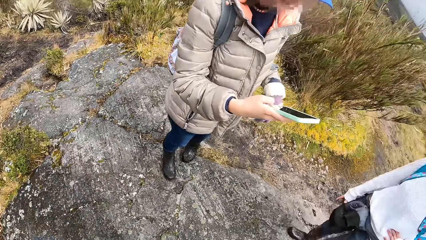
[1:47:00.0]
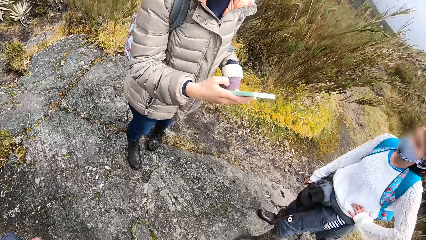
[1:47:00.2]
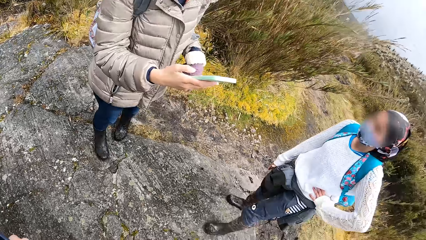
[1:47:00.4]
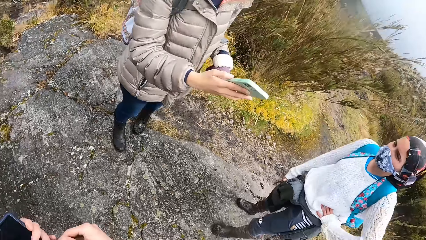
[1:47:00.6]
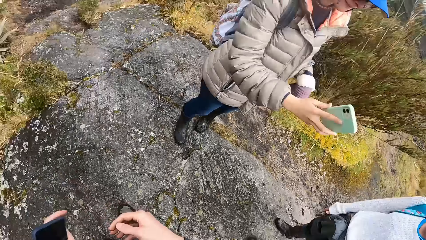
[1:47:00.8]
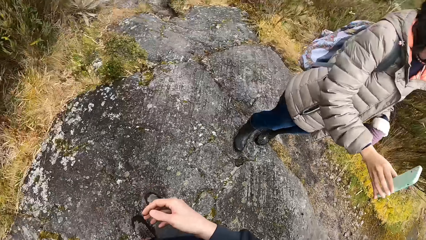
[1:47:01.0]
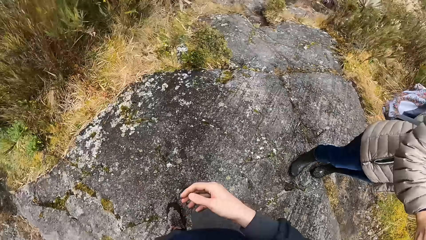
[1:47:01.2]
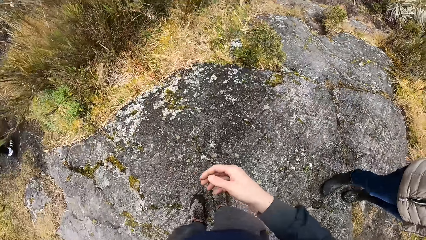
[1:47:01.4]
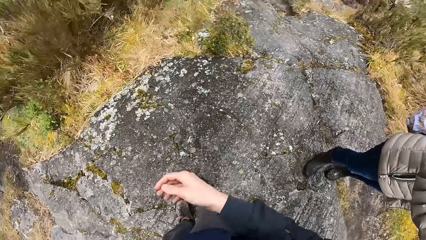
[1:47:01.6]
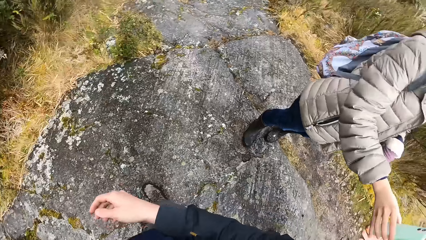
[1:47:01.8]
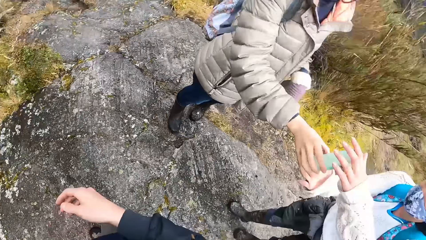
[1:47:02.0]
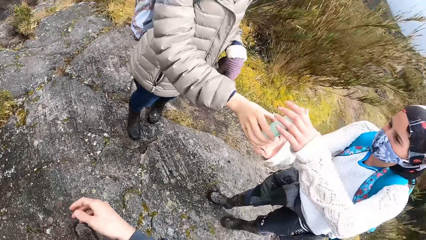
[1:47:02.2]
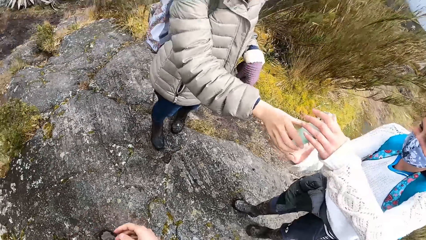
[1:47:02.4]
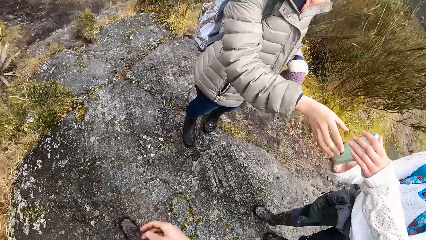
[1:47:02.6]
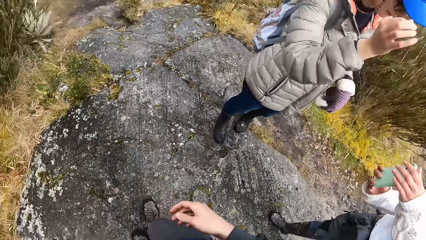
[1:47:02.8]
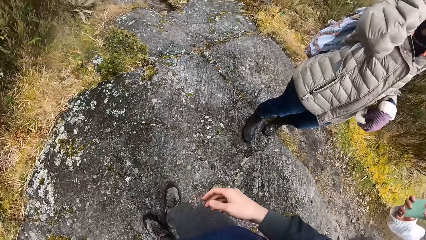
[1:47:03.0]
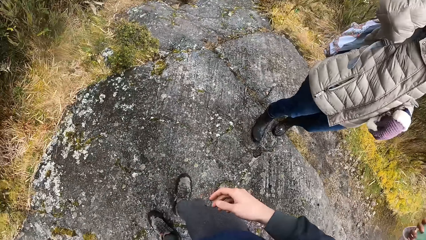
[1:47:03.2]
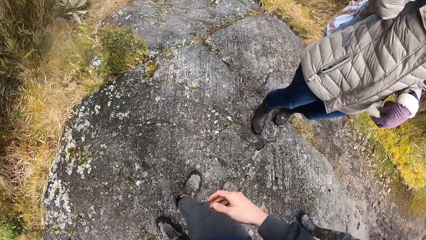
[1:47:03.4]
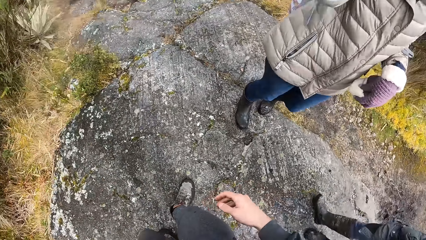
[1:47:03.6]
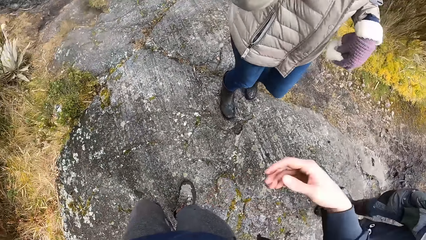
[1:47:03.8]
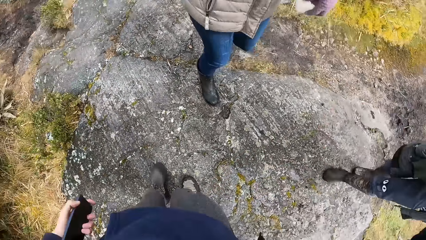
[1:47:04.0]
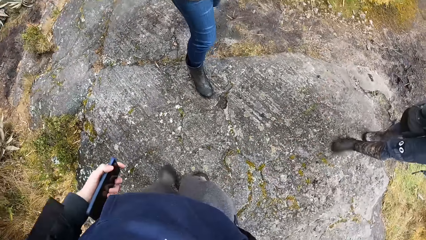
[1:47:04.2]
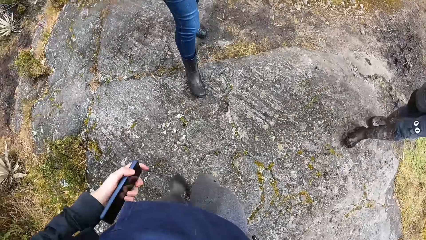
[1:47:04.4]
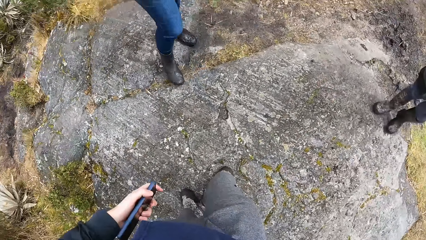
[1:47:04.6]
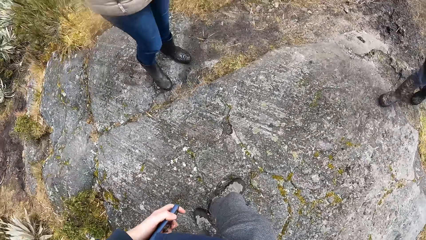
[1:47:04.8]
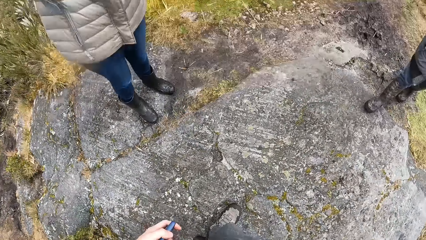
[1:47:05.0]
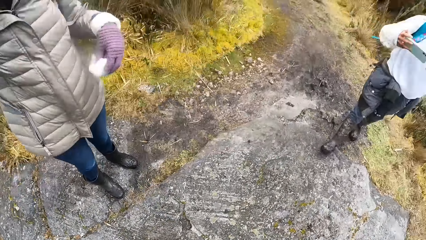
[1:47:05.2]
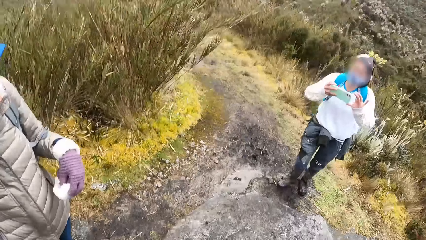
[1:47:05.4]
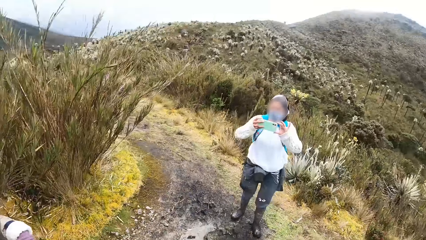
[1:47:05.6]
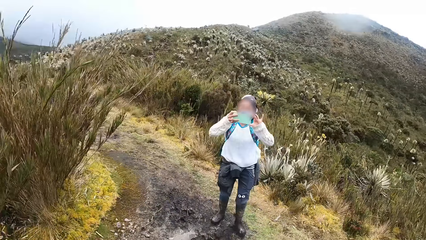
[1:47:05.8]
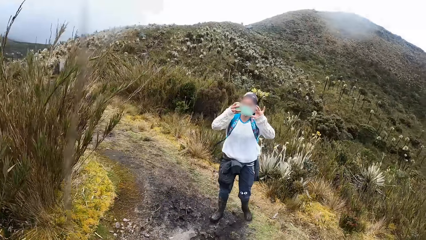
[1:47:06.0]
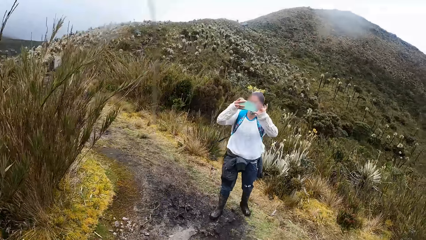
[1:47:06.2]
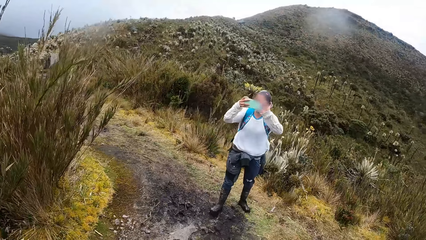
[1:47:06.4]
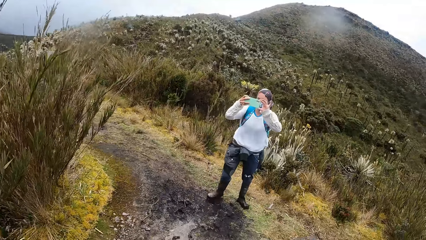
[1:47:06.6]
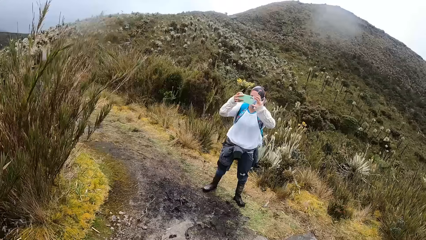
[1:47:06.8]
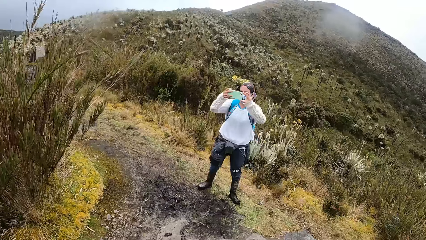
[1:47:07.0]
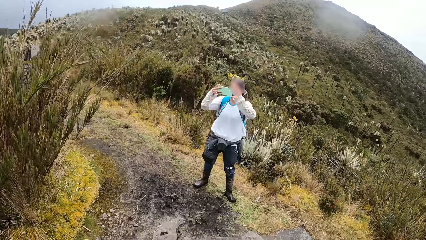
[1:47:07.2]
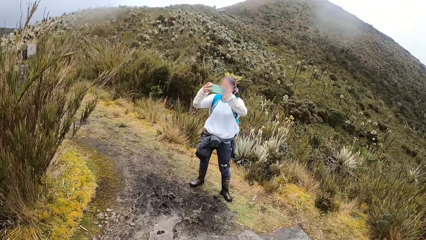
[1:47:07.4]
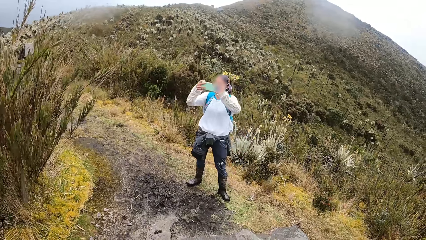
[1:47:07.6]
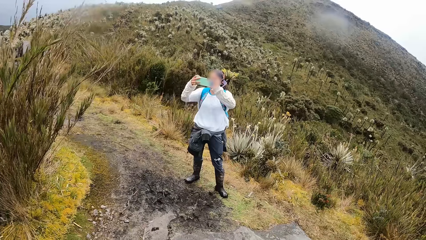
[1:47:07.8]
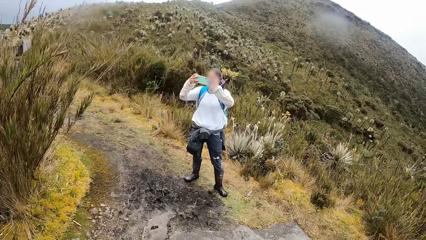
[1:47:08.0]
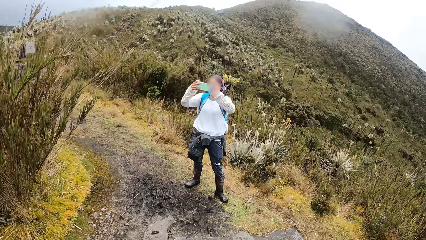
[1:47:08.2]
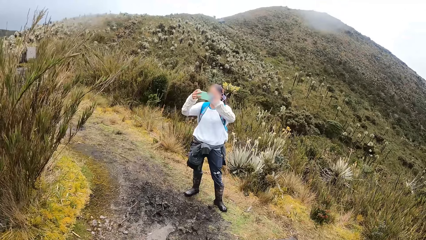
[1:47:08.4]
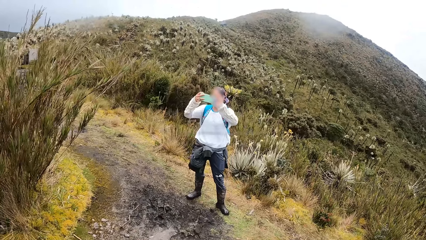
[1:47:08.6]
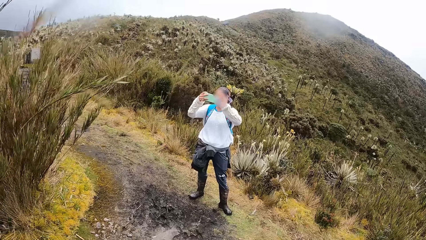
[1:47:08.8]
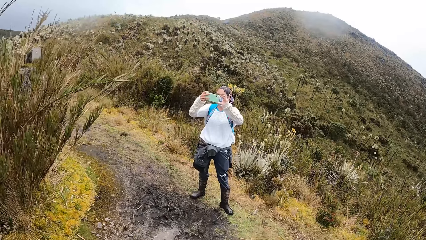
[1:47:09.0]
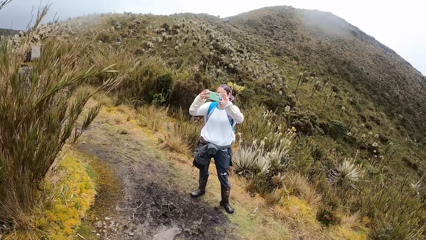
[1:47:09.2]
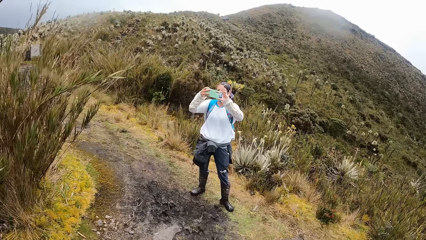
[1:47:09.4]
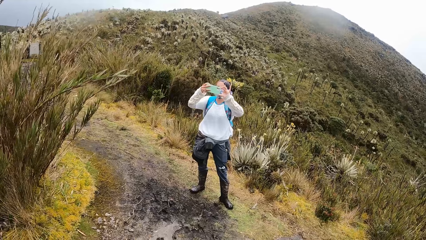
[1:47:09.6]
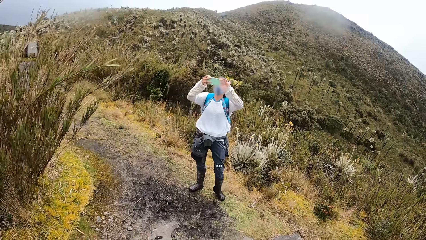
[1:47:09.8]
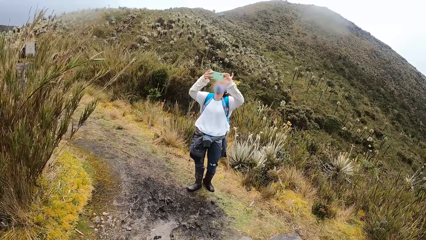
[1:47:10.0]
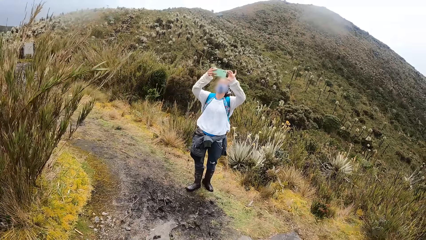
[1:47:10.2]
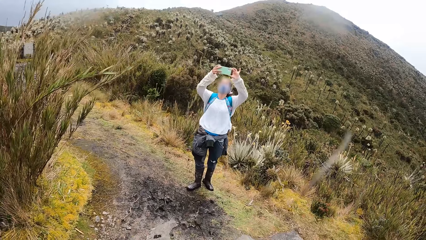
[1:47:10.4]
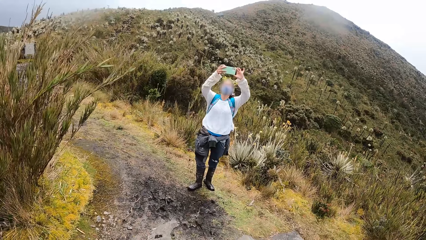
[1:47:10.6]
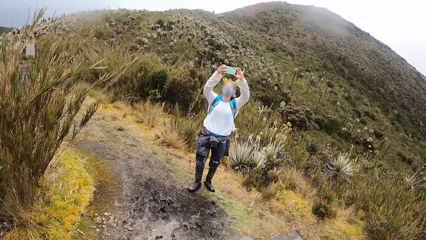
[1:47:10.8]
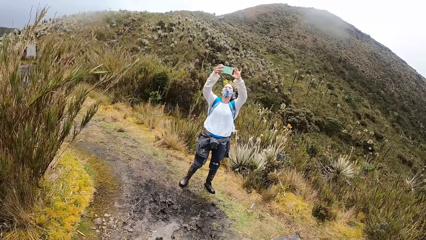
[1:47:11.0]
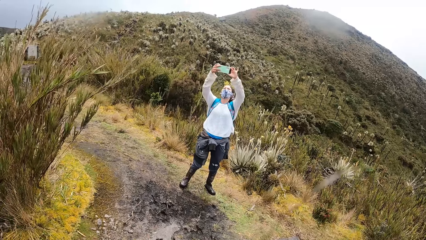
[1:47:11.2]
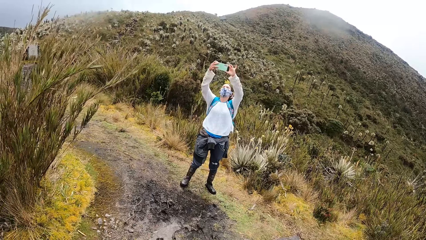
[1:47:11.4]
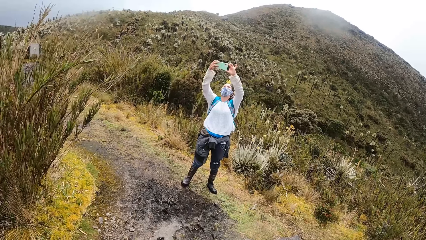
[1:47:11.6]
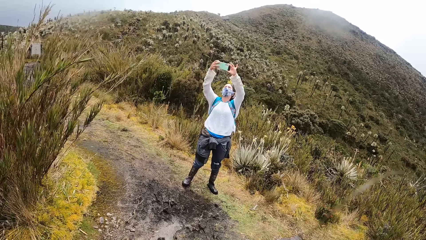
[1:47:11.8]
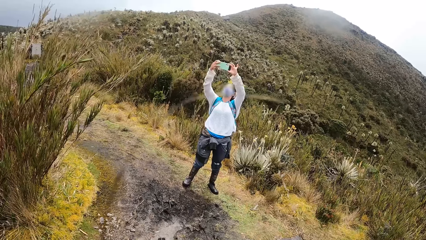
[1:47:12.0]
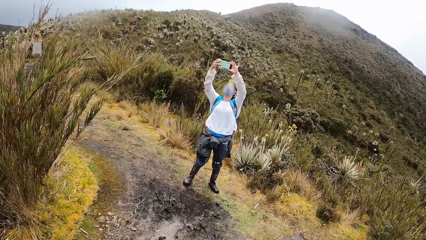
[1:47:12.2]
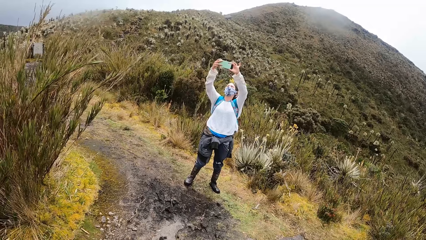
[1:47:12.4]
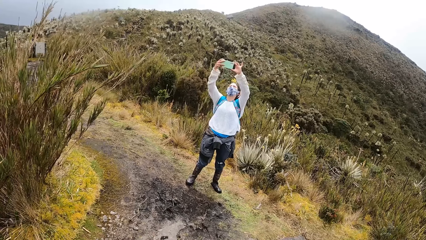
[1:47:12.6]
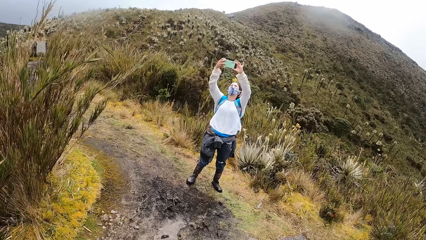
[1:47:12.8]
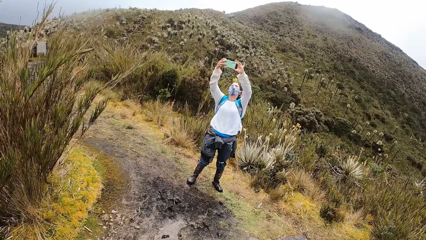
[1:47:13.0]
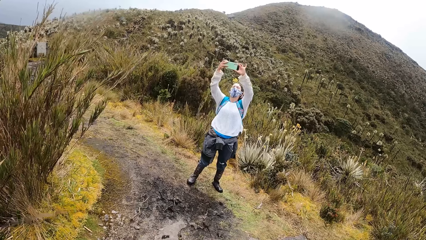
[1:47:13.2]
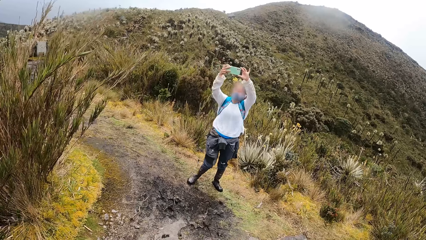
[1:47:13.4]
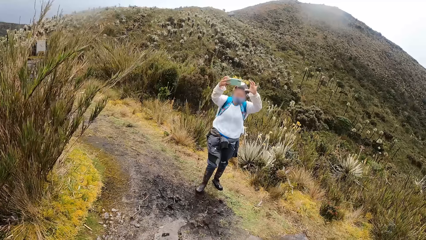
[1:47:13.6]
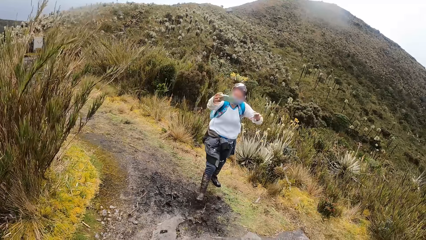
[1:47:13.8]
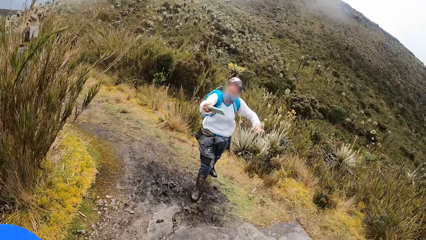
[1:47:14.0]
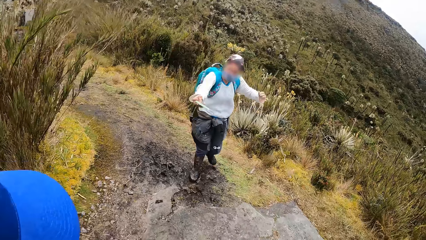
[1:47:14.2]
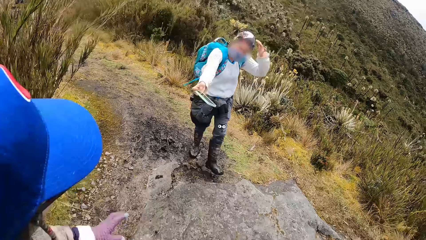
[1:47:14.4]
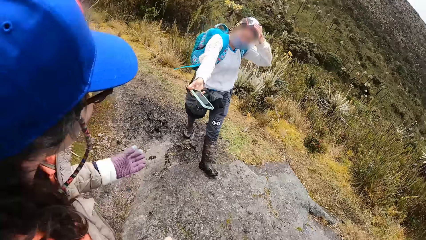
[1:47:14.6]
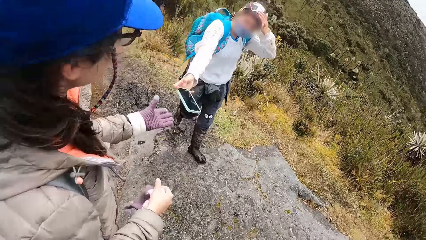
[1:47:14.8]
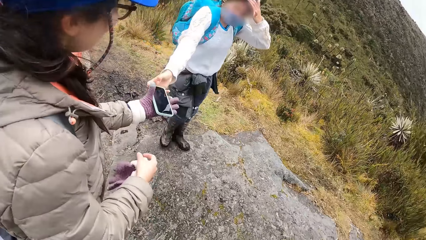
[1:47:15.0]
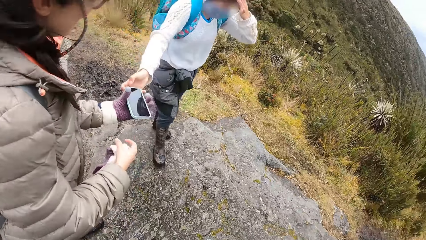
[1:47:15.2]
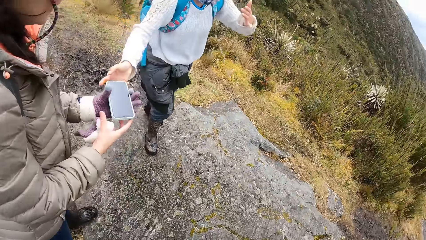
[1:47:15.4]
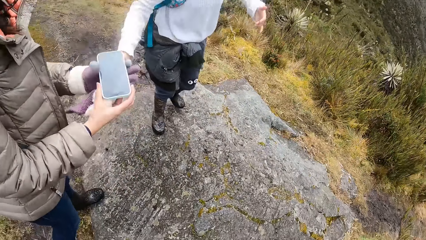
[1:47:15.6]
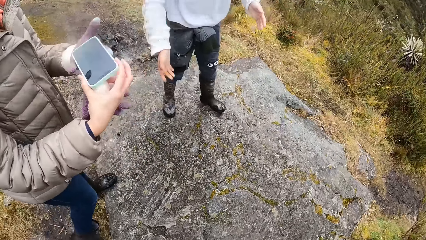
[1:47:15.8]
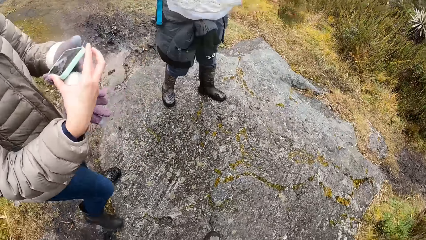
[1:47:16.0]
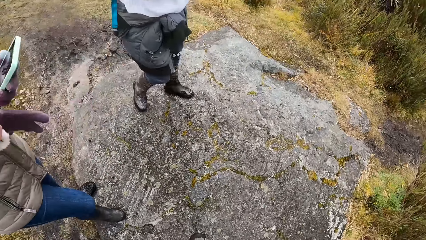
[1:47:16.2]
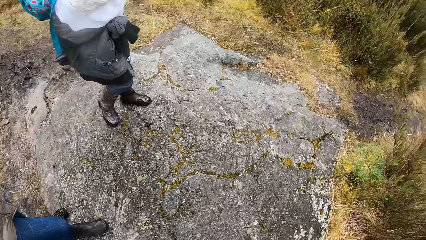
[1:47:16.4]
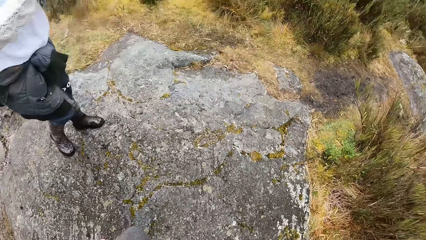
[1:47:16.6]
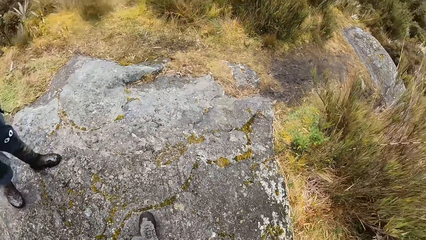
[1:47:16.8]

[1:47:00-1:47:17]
The camera wearer lowers the phone and looks around. A woman hands another woman the phone with her right hand. The first woman raises her right hand. The camera wearer raises his right hand. The other woman raises the phone with her two hands and raises the phone higher with both hands. She hands the first woman the phone with her right hand. The first woman grabs the phone with both hands.
